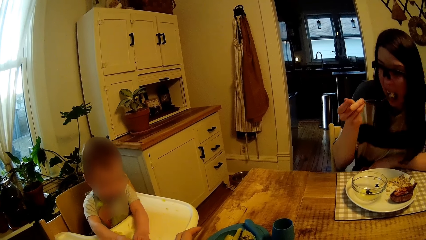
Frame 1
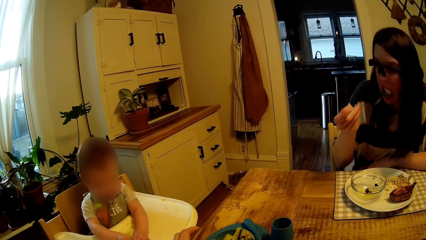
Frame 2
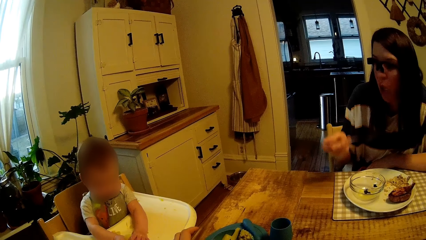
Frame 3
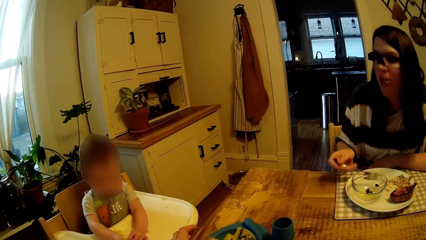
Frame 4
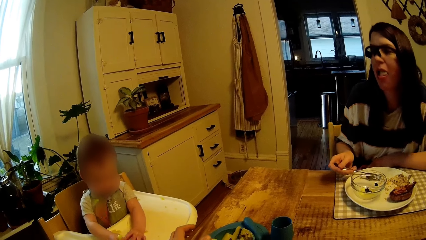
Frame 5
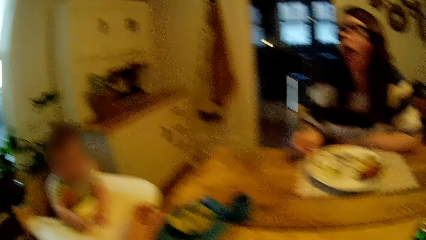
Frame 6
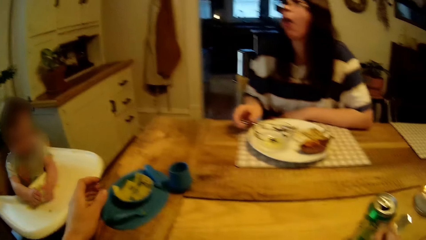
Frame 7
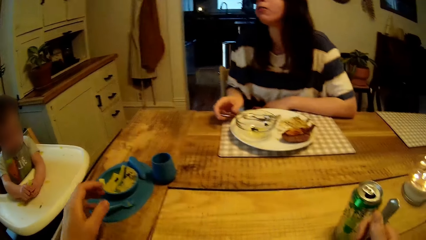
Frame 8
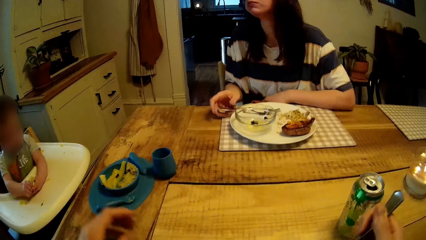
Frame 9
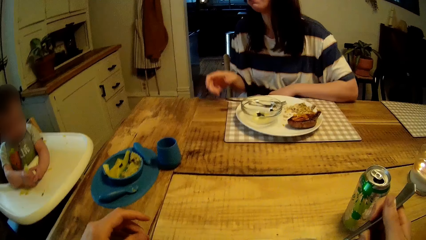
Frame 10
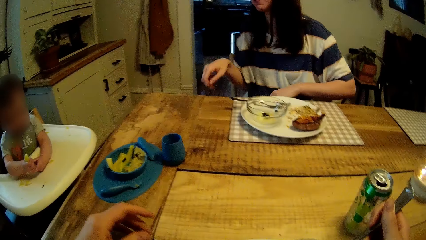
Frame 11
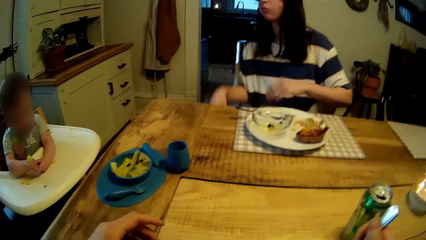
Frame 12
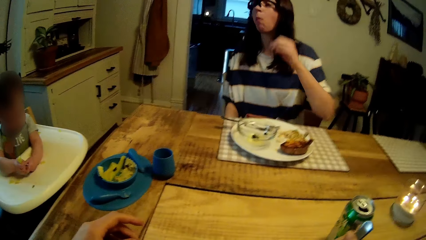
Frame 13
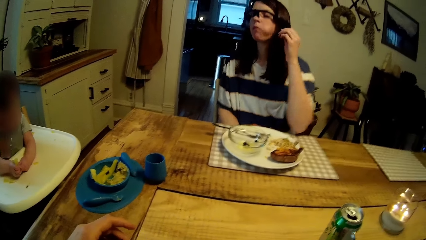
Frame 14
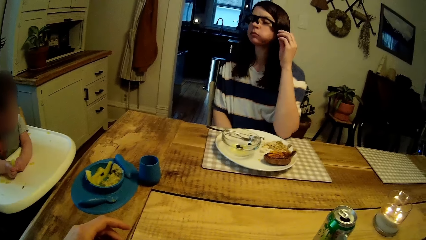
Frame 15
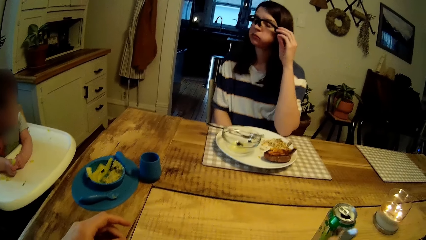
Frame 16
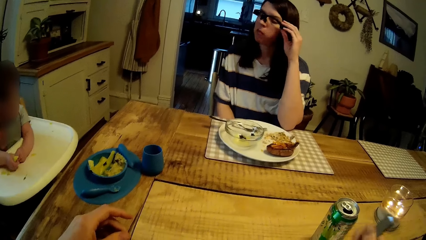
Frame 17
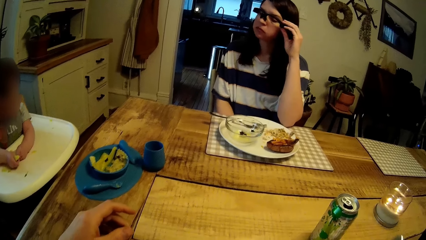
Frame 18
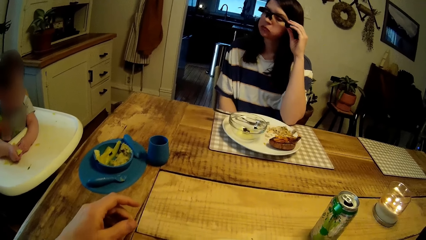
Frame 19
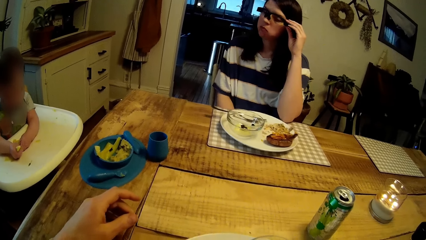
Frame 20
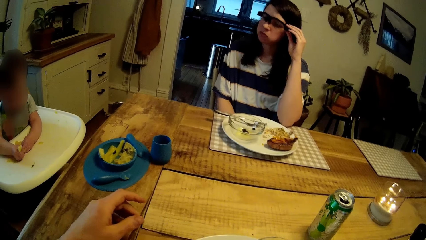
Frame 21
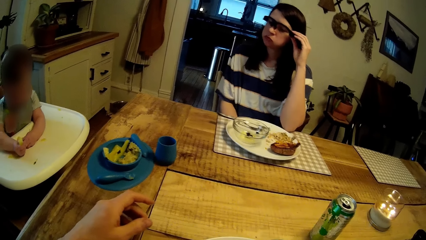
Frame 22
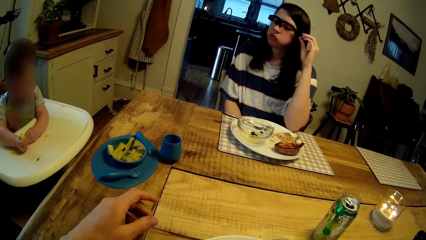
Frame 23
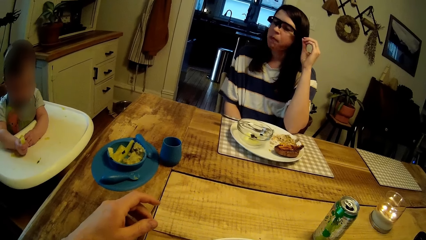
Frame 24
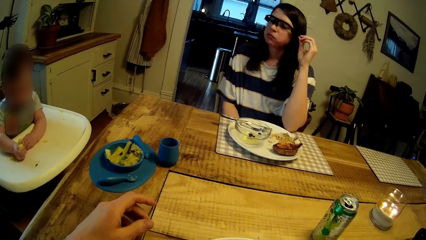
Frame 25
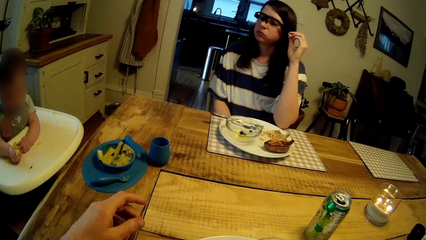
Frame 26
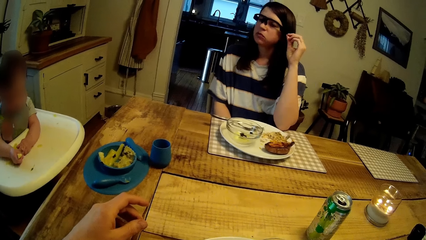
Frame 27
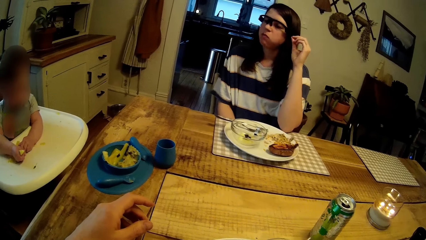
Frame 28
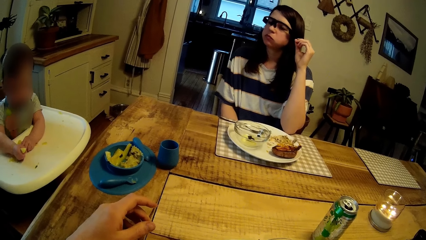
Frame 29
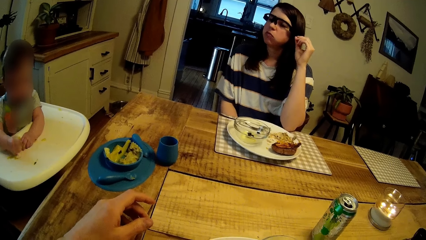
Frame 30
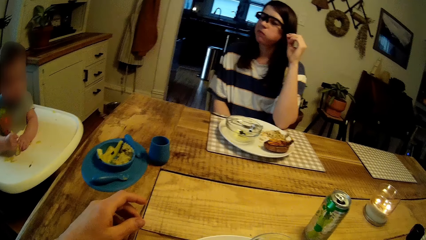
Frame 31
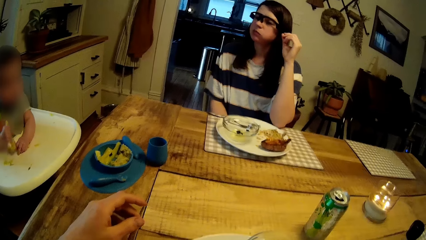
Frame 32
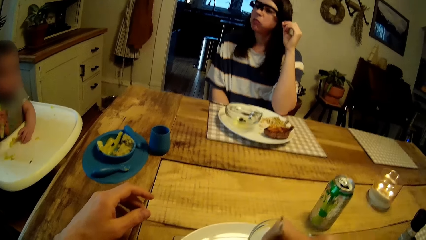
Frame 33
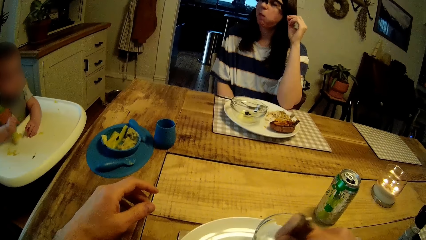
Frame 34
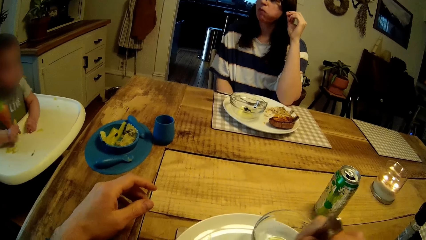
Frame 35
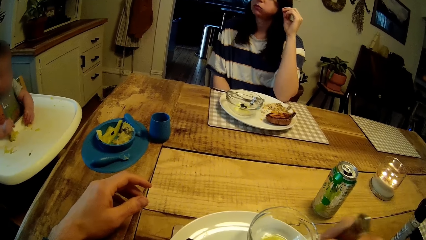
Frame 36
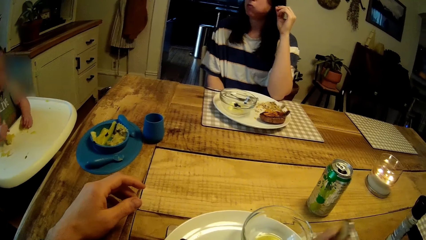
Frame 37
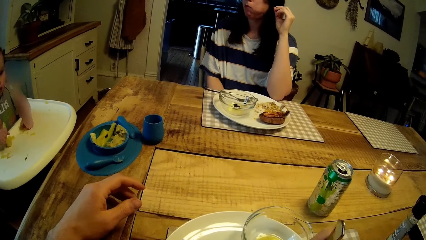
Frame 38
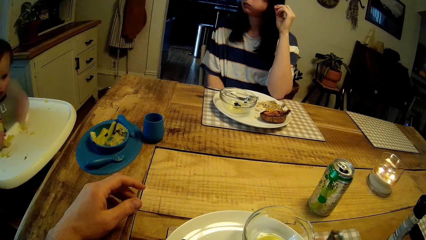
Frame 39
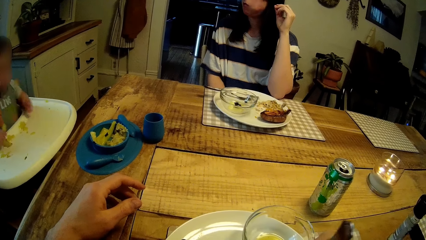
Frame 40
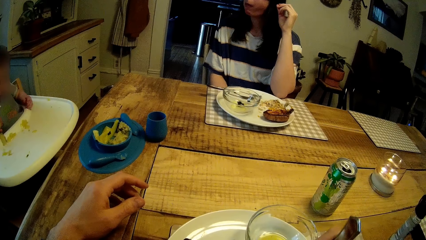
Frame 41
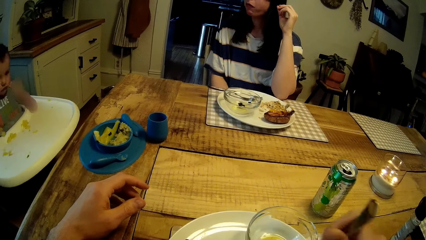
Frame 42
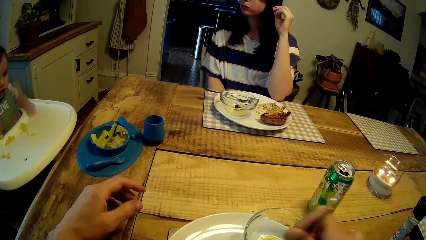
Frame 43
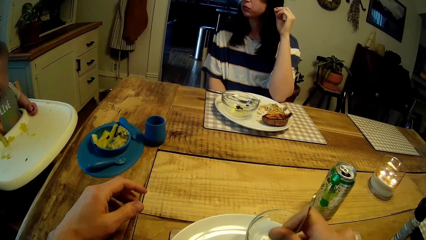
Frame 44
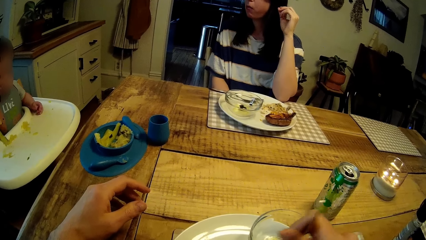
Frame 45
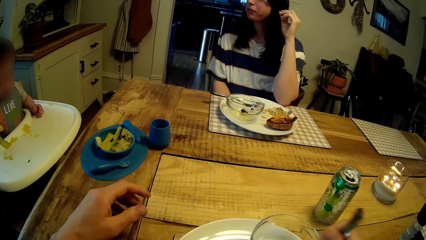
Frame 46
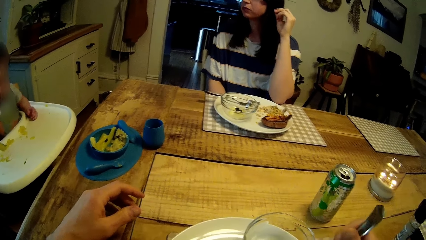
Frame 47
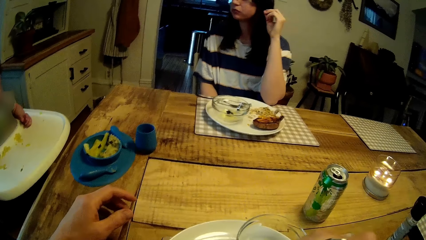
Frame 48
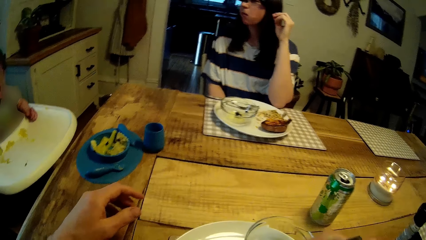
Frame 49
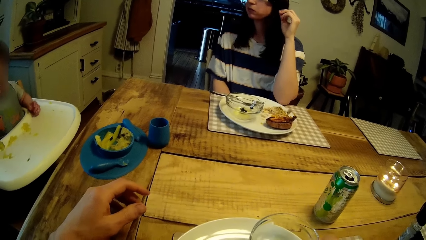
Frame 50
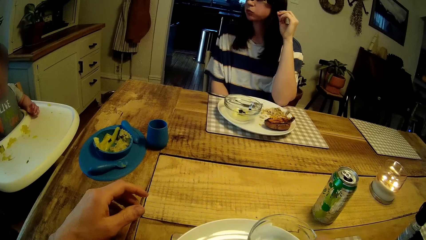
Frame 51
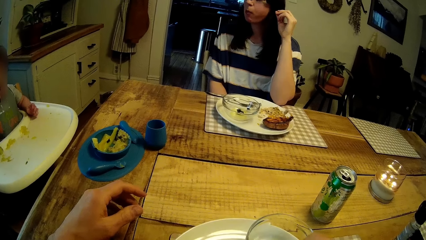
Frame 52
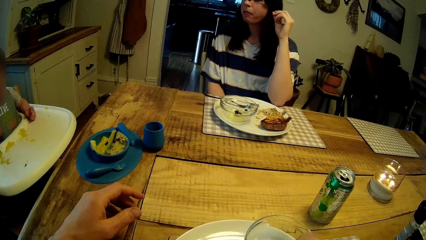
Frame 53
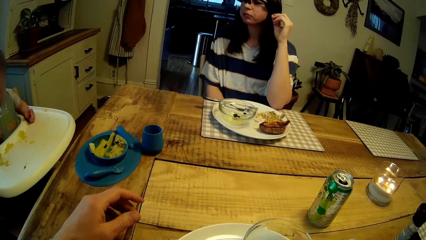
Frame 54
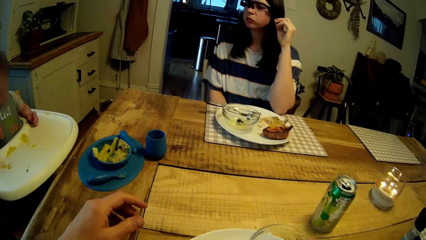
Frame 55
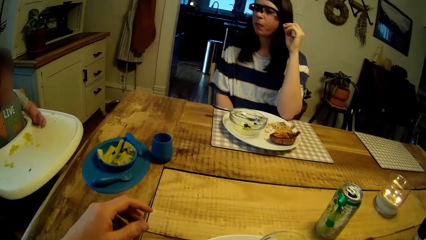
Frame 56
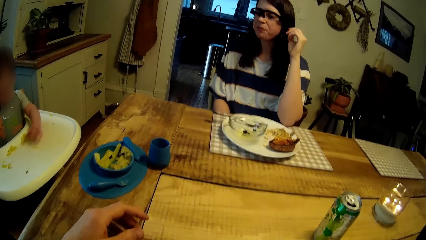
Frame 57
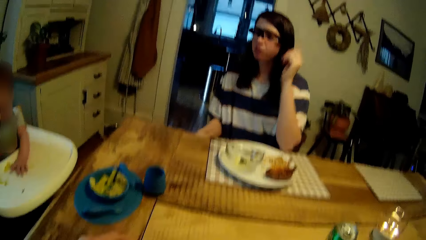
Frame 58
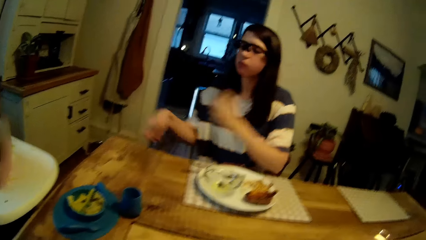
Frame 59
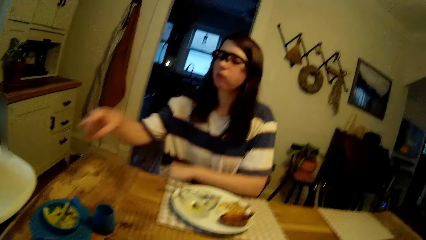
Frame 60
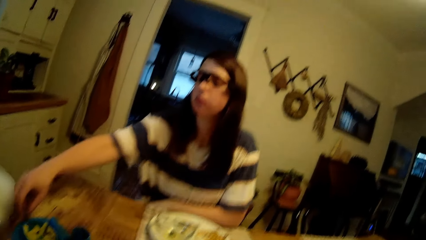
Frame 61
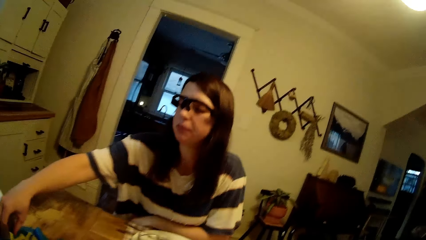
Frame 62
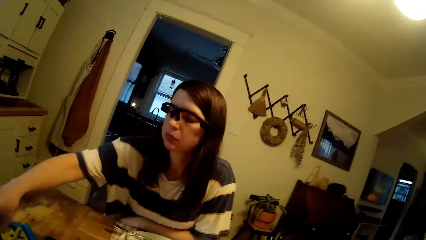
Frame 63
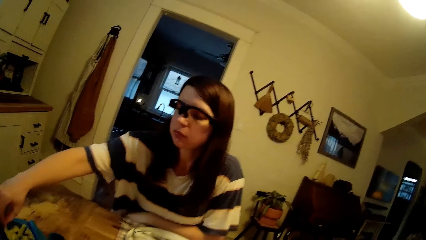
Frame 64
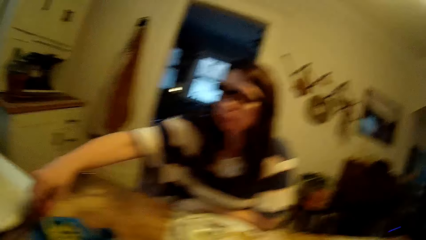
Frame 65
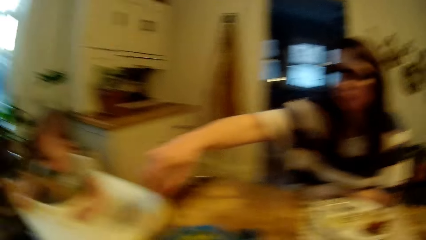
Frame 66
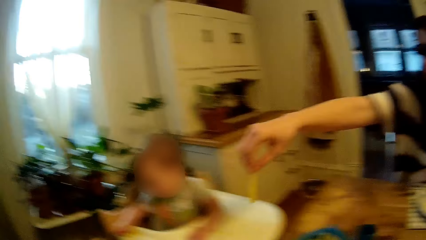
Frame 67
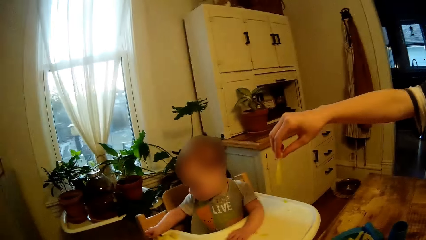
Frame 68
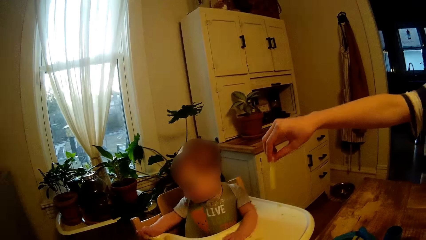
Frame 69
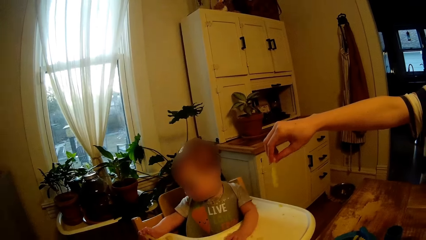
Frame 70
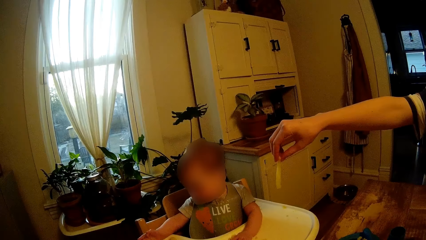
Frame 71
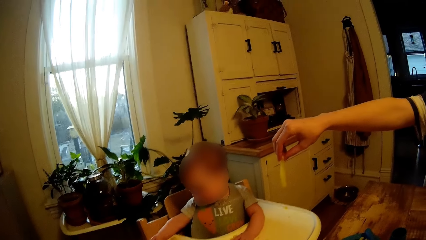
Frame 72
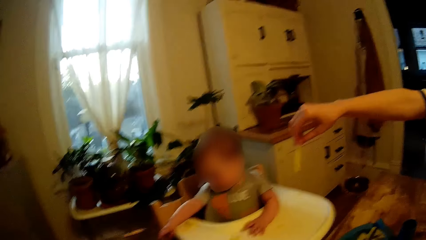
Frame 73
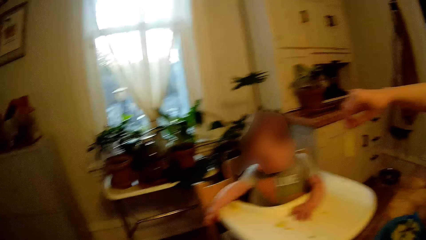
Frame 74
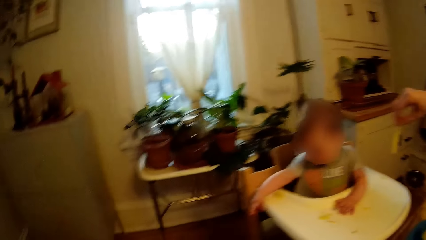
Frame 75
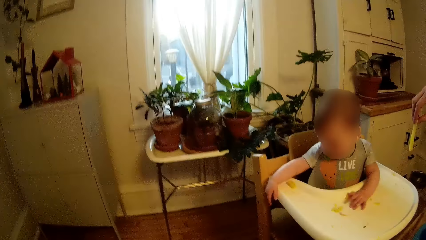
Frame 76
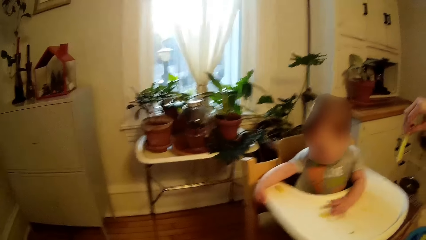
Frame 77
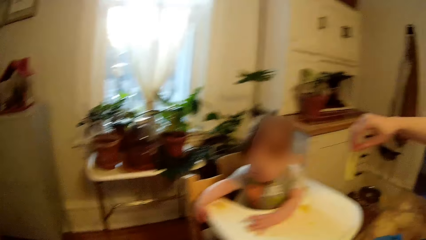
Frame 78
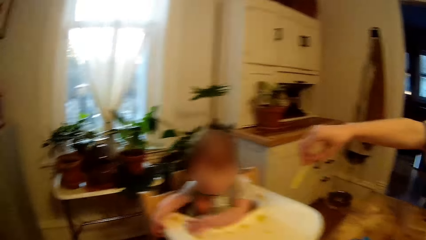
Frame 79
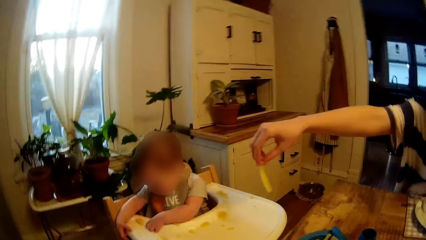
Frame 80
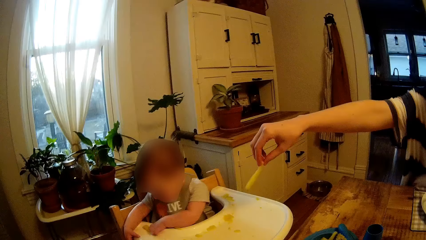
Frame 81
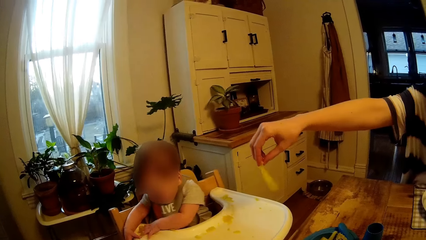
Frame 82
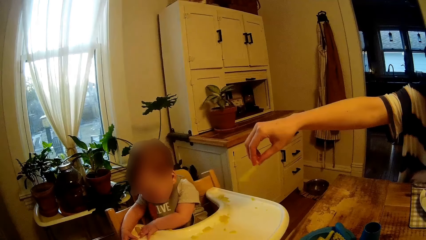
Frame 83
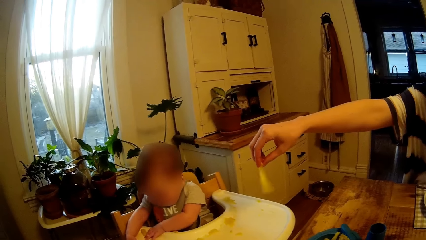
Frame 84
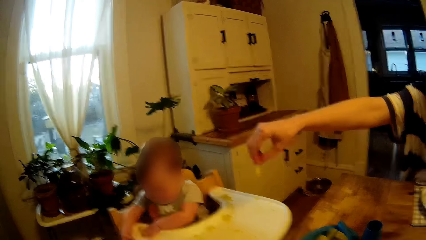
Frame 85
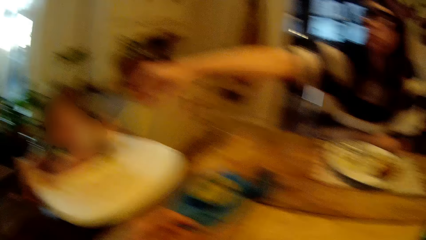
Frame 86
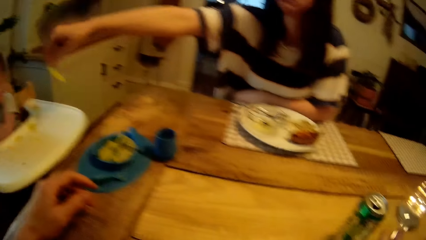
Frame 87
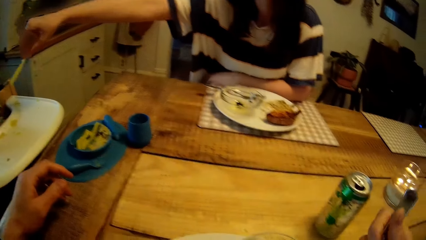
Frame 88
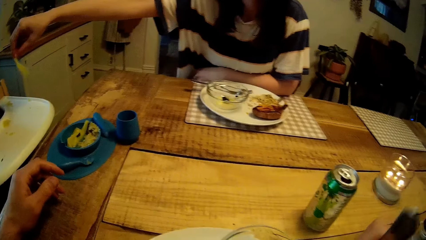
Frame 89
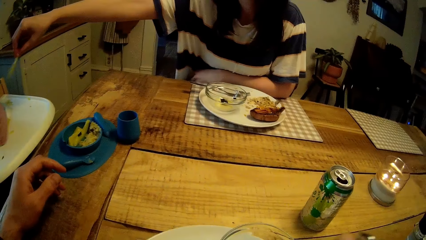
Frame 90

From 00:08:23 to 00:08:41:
A woman drops the fork on the plate with her right hand. The camera wearer takes the food. The woman passes the macaroni to a boy with her right hand. She lifts the food up.
